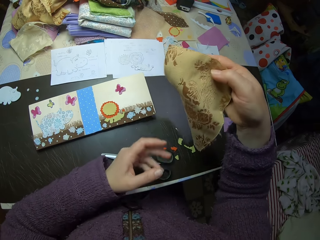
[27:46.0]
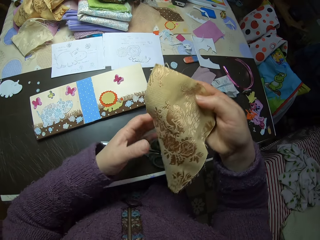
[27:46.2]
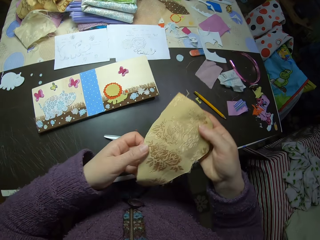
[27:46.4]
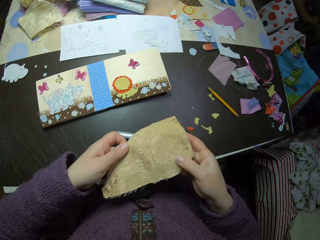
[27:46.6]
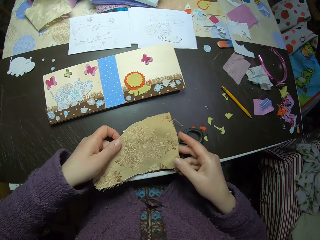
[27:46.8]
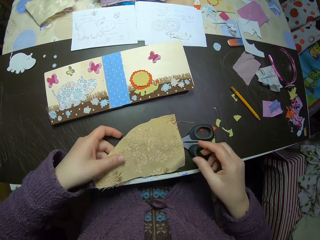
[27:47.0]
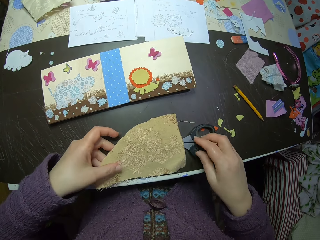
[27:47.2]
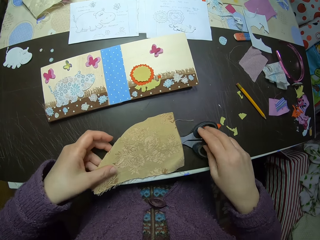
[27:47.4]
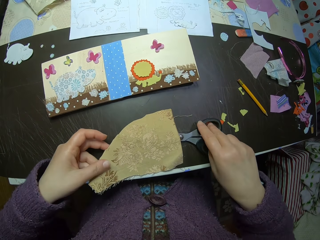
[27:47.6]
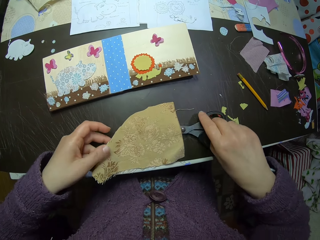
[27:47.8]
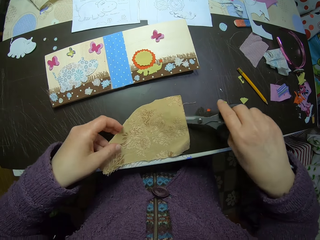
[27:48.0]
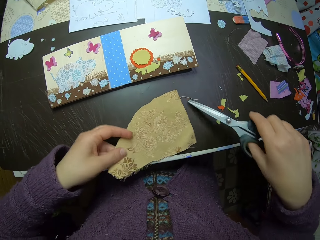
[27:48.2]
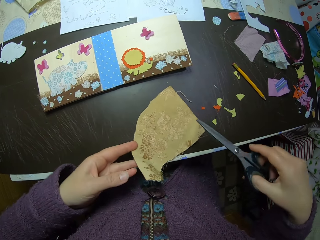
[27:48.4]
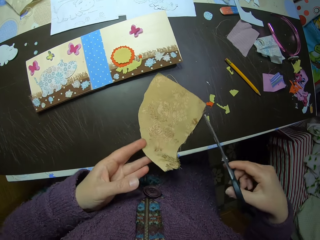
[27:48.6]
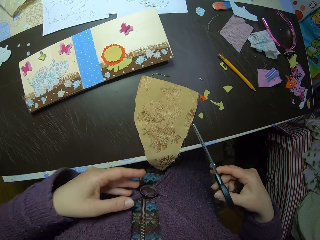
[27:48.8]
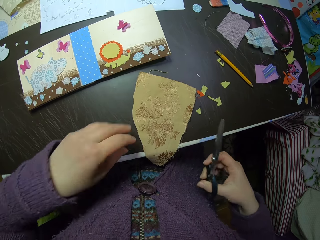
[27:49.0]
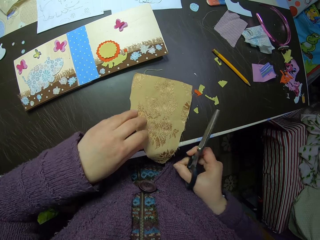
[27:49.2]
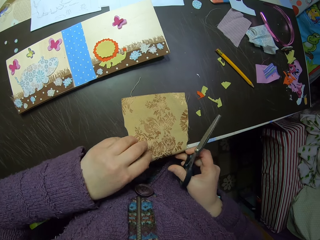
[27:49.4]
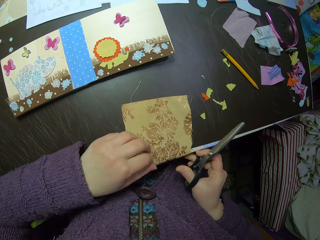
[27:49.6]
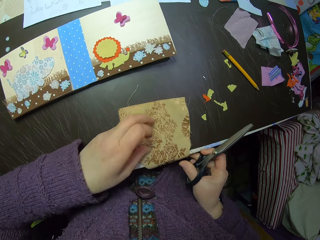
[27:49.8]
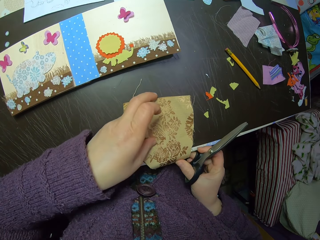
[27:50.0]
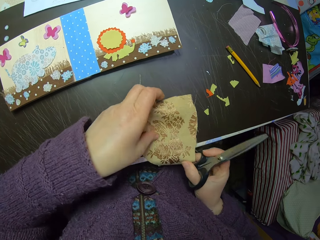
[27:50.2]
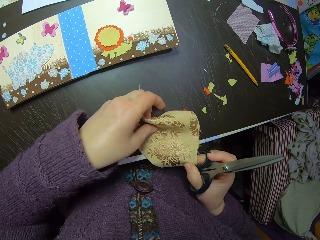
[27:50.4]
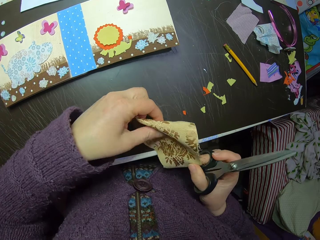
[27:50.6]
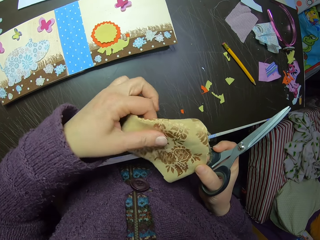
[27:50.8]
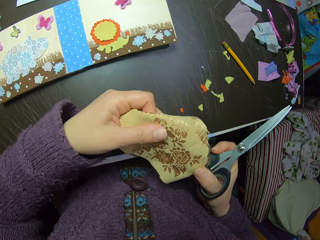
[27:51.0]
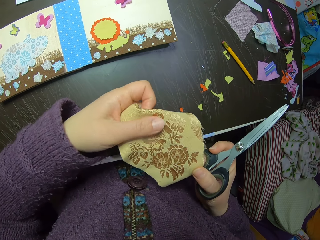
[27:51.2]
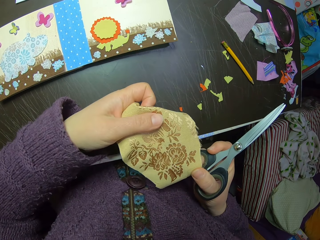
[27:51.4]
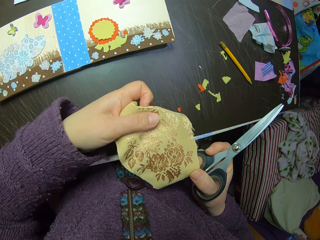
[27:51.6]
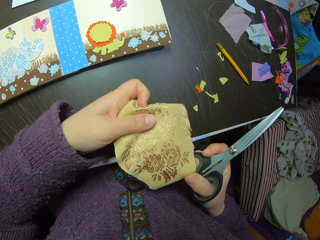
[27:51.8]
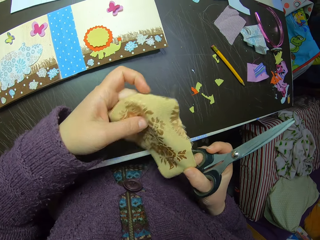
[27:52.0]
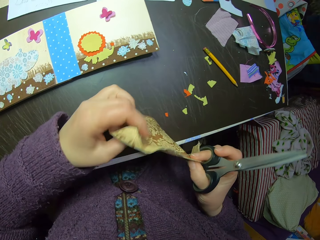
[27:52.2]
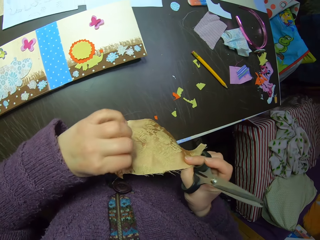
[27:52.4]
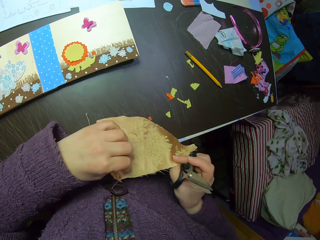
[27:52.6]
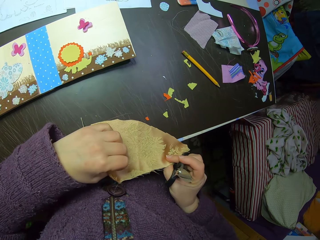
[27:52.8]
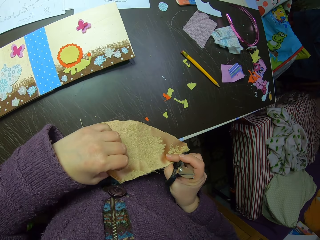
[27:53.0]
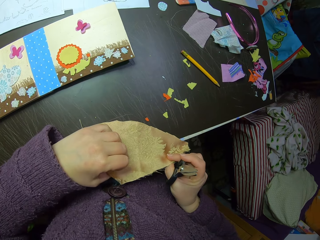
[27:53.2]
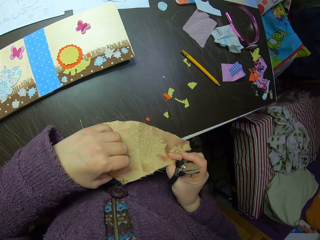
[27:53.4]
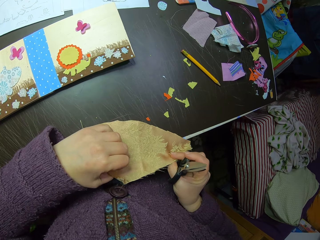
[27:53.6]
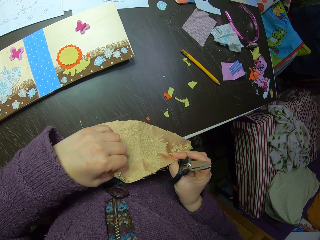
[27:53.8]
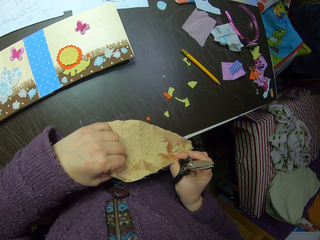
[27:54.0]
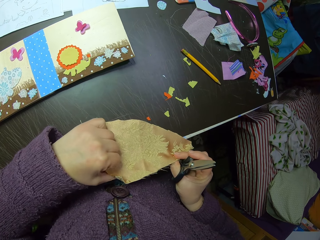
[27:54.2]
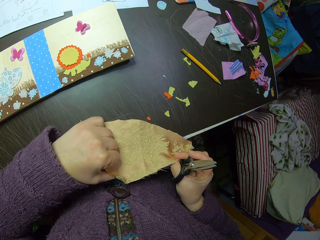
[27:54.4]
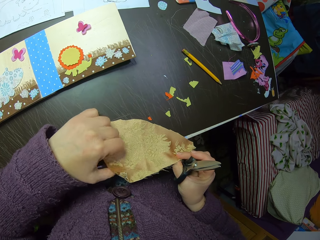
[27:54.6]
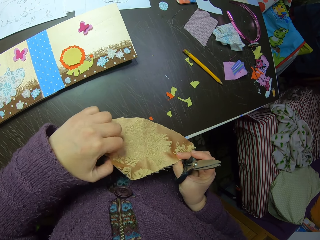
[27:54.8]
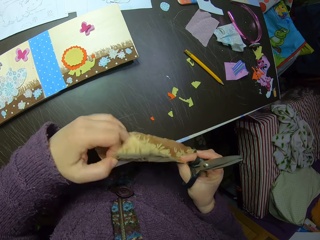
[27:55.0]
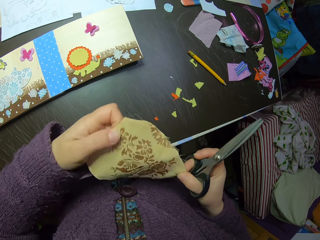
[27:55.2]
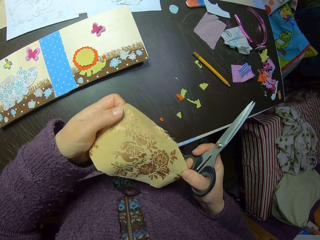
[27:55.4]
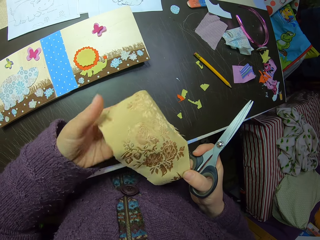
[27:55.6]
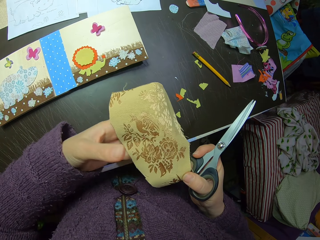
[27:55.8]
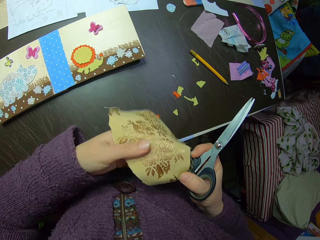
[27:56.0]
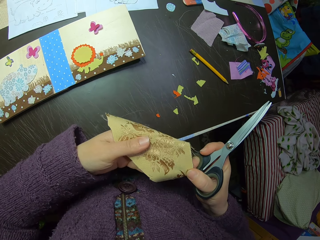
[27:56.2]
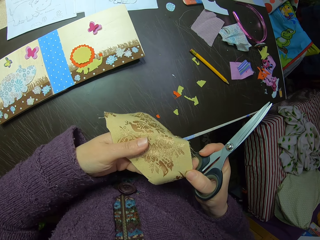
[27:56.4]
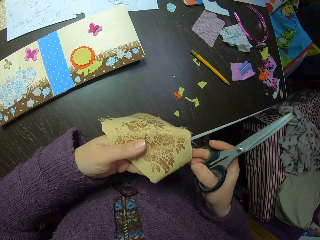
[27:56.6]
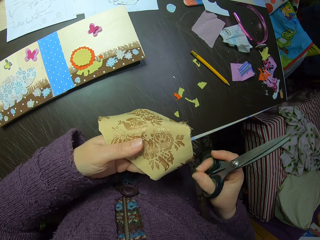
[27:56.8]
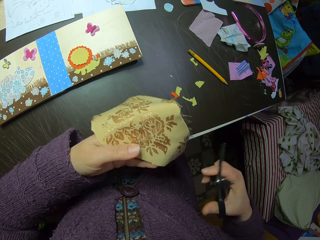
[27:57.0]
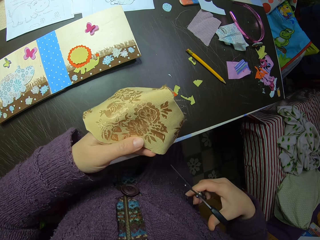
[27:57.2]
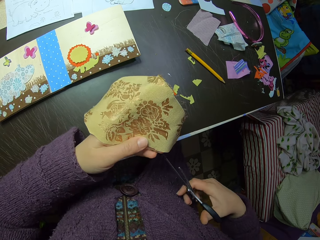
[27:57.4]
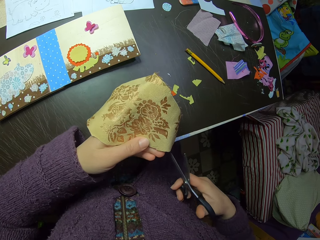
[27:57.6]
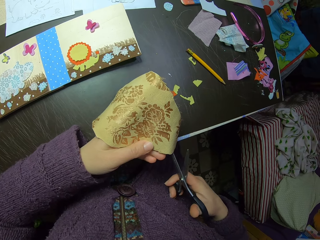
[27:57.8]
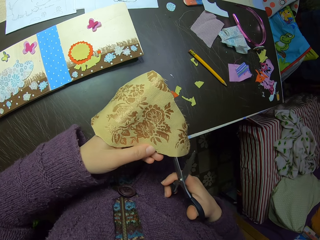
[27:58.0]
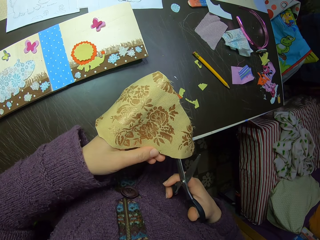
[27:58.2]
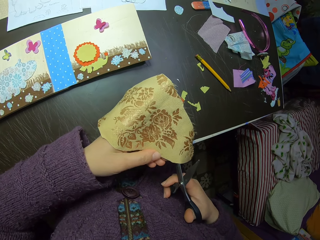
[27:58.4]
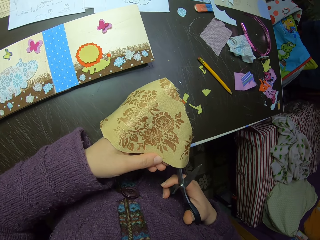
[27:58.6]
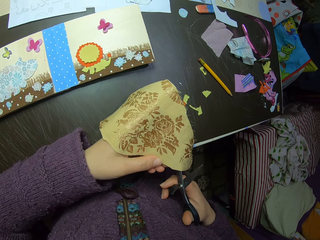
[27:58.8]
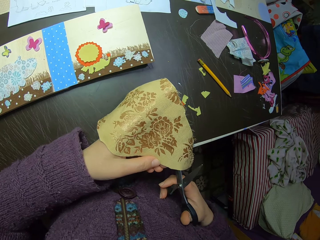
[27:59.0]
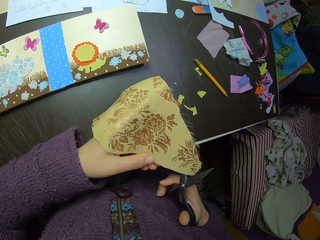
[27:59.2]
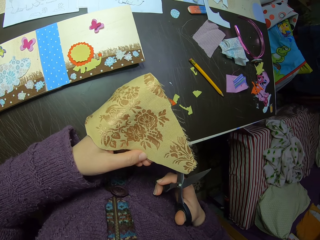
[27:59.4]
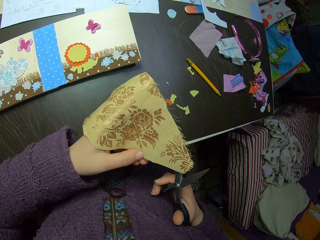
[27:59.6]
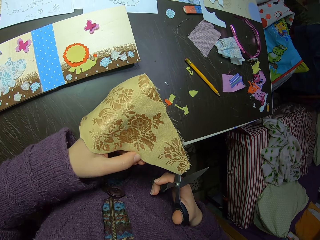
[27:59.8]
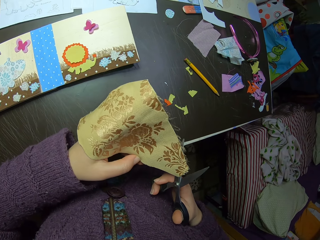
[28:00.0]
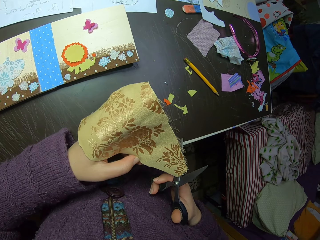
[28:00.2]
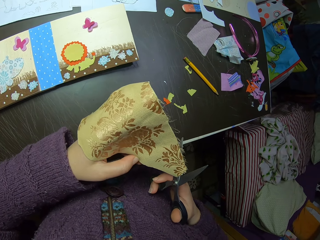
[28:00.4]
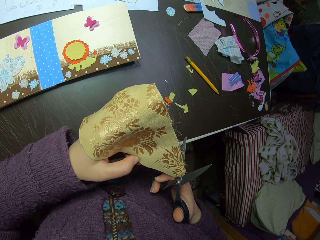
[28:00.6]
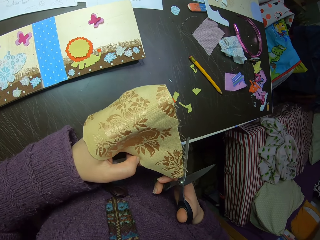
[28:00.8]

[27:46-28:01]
The camera wearer lays the fabric cut-out or piece of cloth on the table. She picks up the scissors on the table with her right hand. She adjusts the fabric cut-out on the table. She releases the piece of cloth on the table. She holds the piece of cloth. She scrutinizes the fabric cut-out. She turns the piece of cloth. She holds the piece of cloth. She turns the piece of cloth. She holds the piece of cloth.

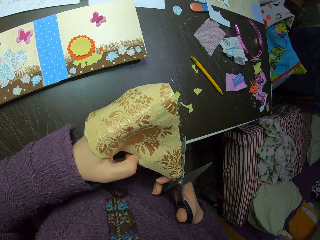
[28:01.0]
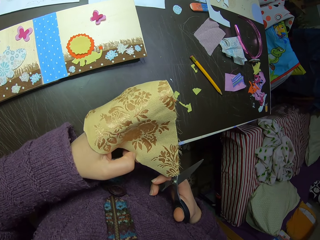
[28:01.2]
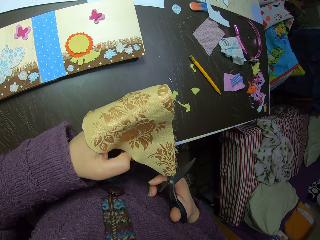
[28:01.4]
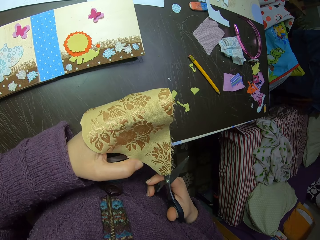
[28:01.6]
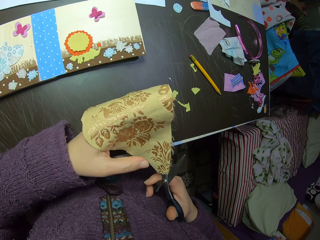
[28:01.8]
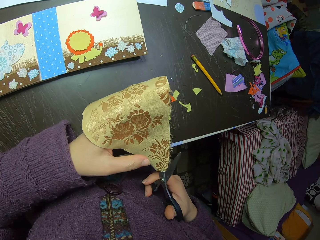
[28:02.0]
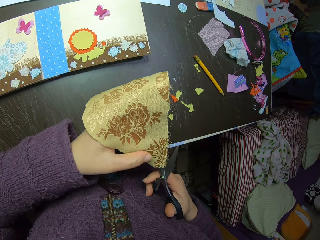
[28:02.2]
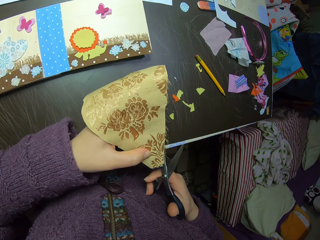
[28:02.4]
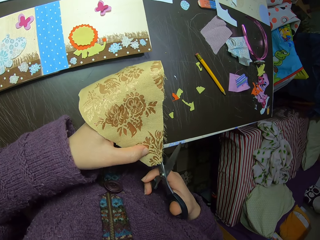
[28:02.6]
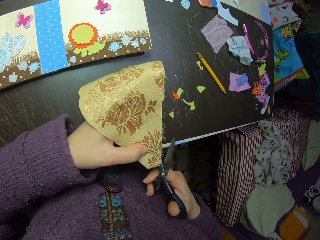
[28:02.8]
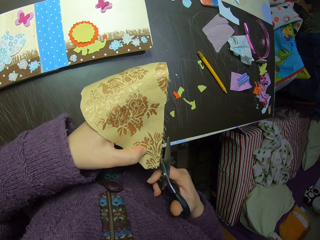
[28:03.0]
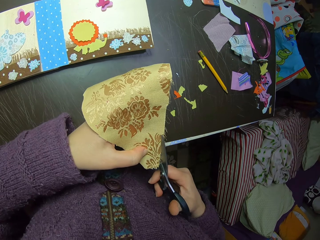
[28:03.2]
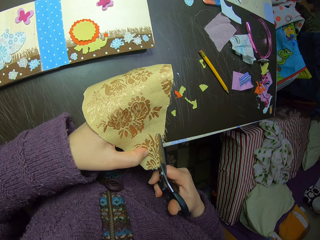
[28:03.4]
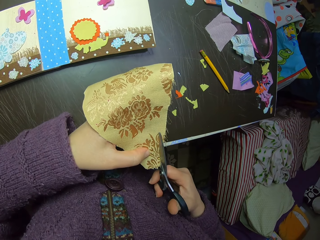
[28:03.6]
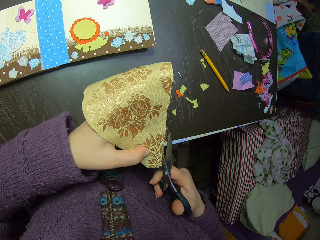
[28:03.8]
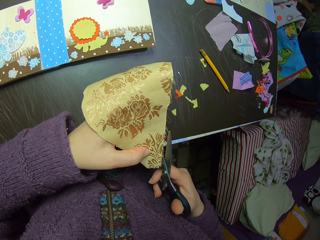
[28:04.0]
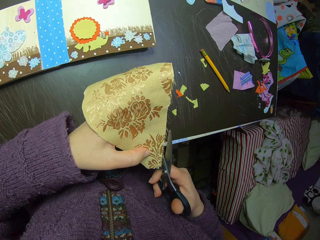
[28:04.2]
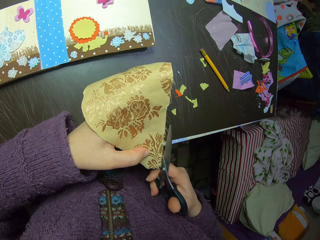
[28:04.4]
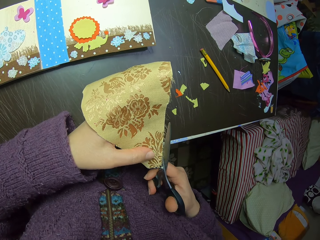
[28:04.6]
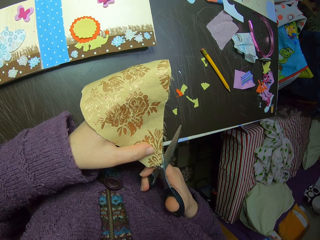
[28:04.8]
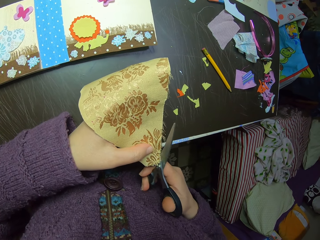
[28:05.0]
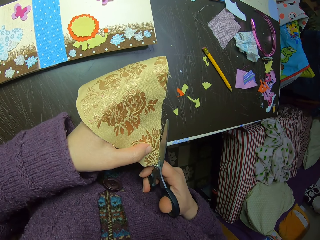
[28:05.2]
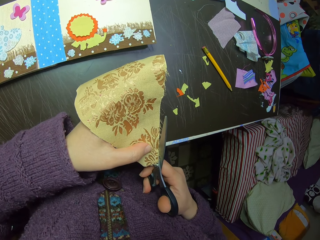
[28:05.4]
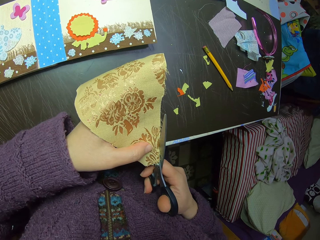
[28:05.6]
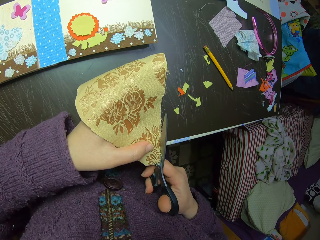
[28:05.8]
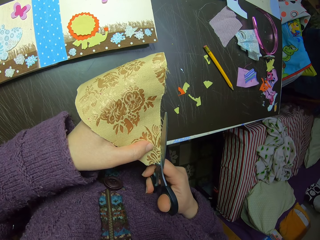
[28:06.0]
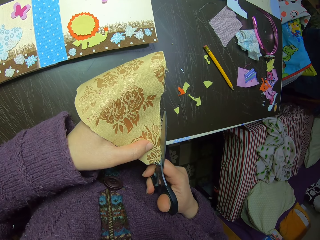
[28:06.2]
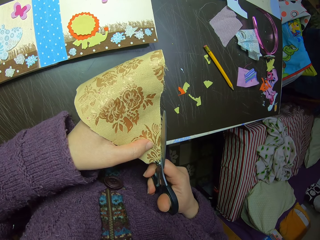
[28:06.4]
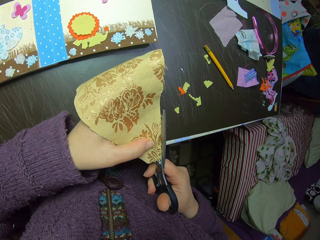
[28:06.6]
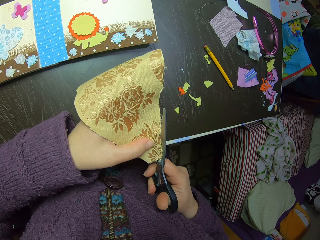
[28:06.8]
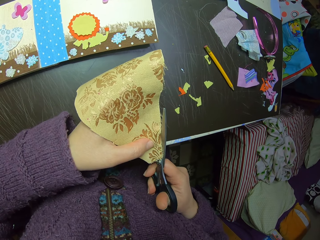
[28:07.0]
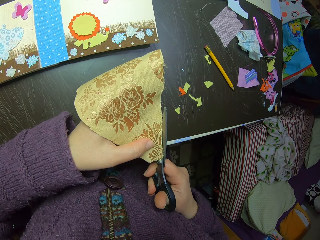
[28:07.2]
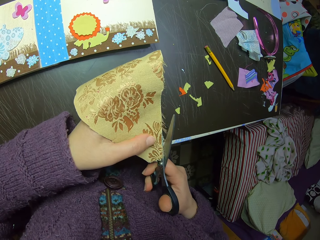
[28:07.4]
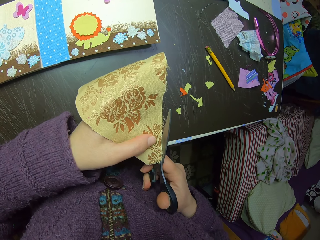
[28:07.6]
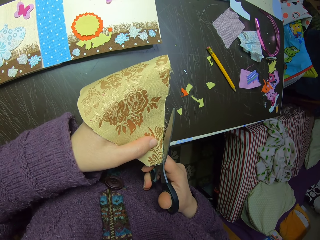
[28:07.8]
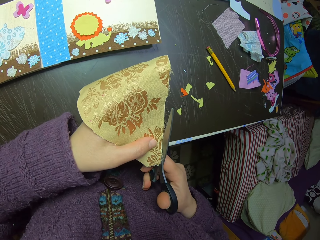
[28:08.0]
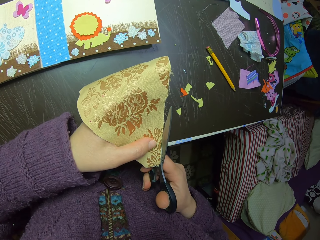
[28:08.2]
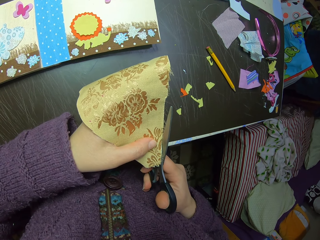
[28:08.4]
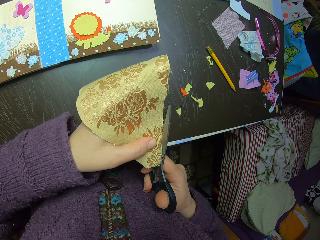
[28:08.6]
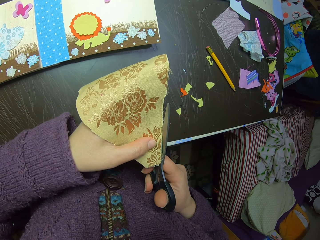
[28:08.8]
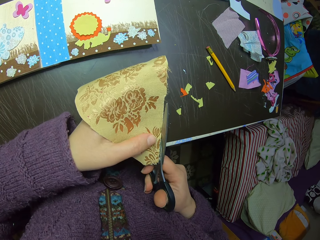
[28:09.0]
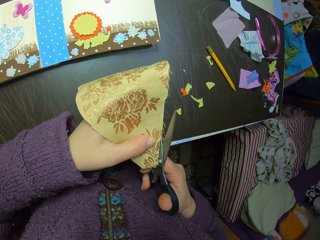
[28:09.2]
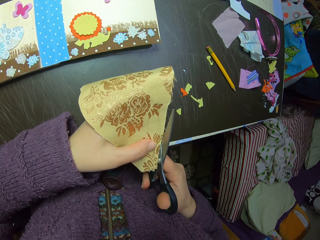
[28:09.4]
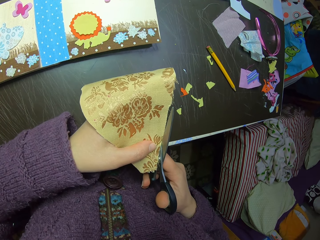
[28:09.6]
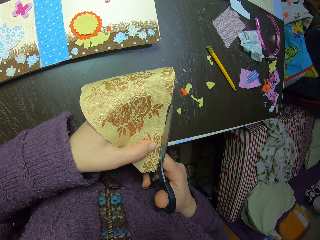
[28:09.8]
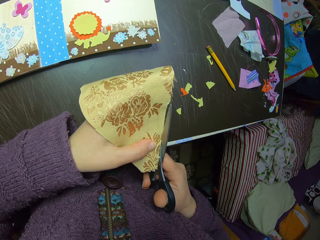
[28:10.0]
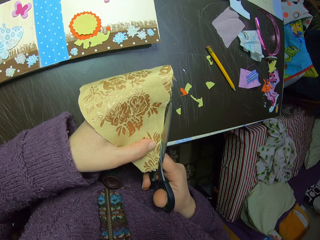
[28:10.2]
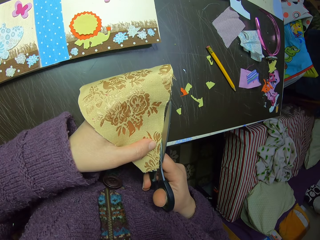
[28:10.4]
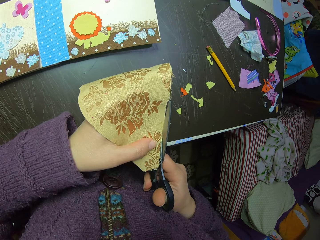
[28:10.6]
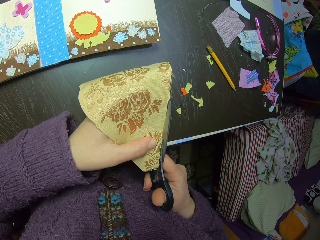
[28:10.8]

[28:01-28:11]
The camera wearer cuts the piece of cloth with a pair of scissors.
